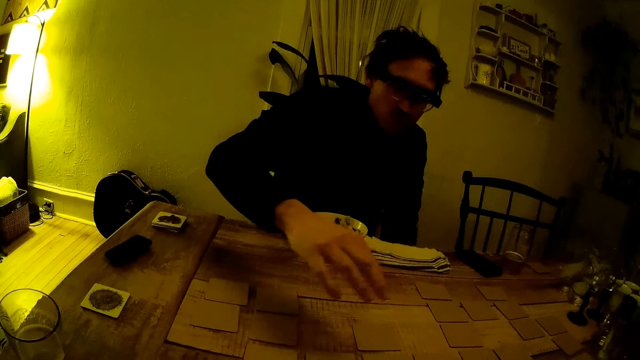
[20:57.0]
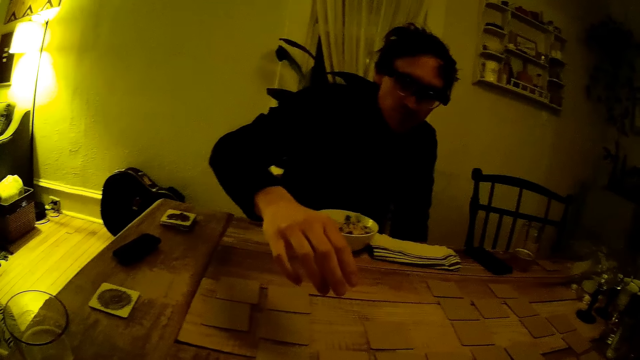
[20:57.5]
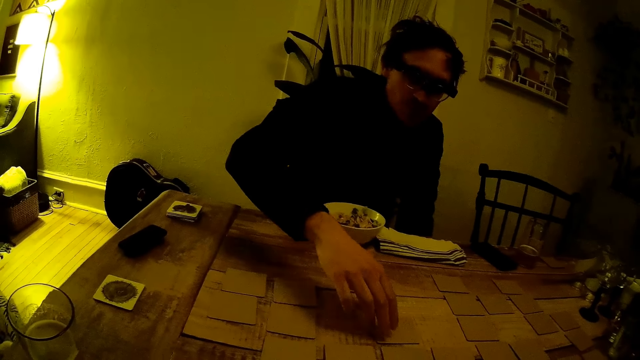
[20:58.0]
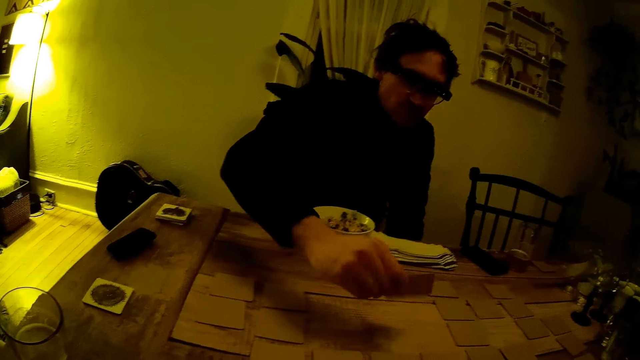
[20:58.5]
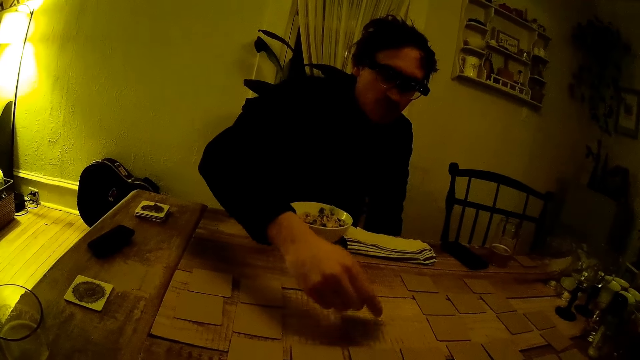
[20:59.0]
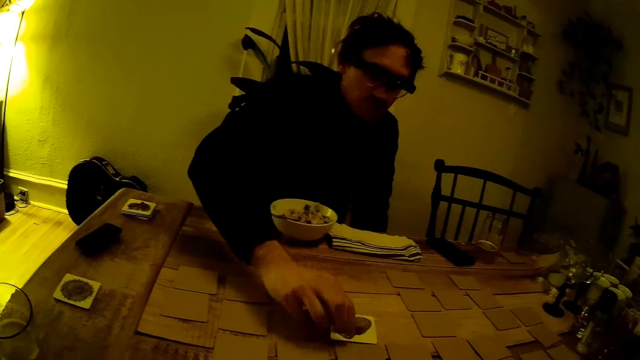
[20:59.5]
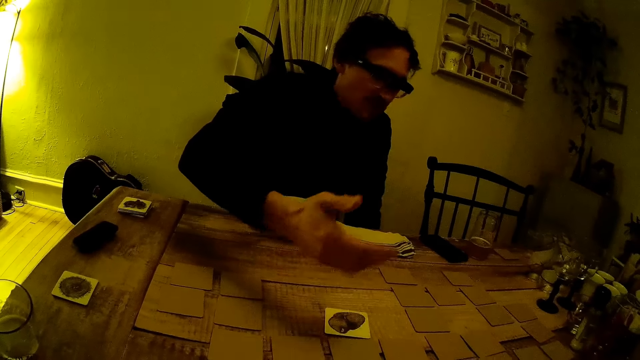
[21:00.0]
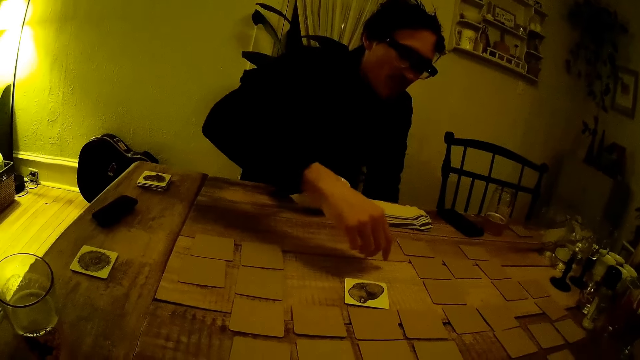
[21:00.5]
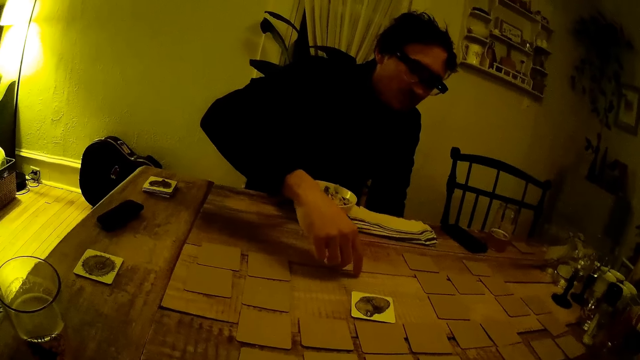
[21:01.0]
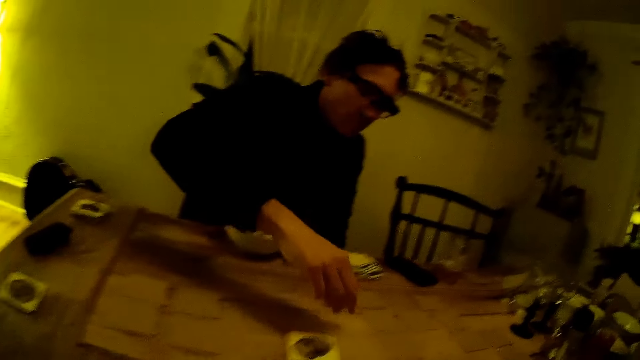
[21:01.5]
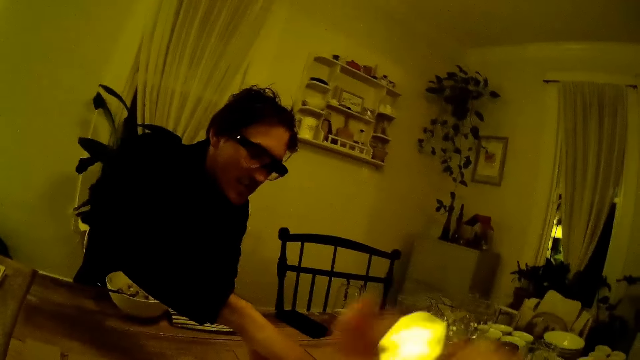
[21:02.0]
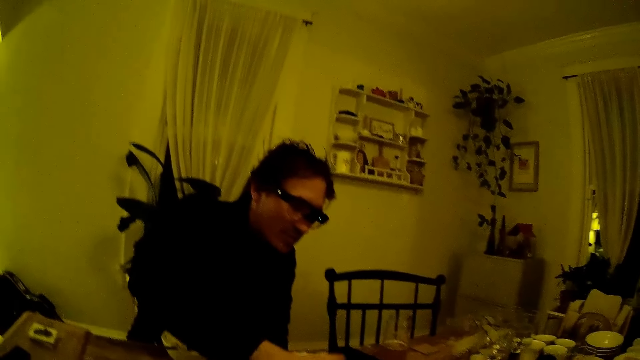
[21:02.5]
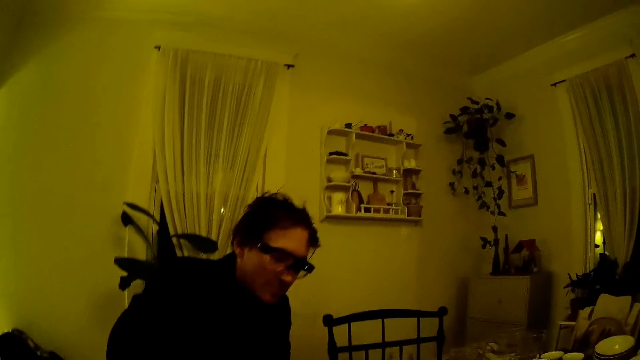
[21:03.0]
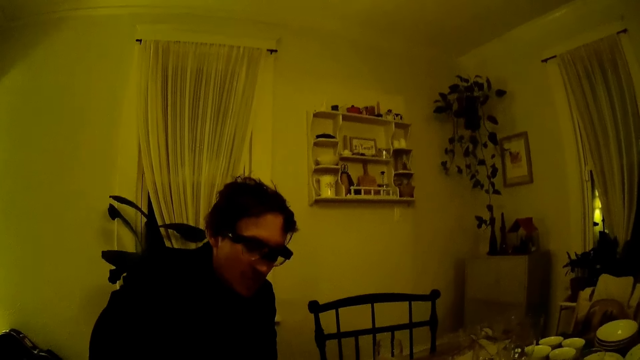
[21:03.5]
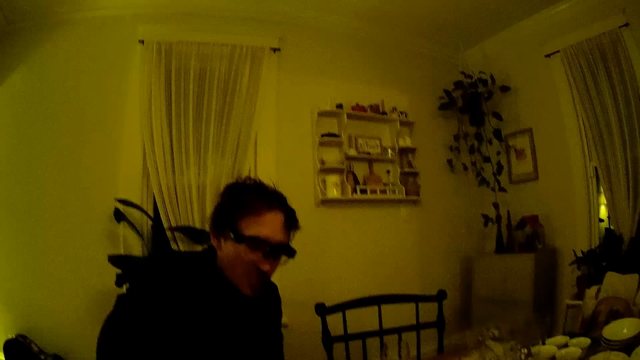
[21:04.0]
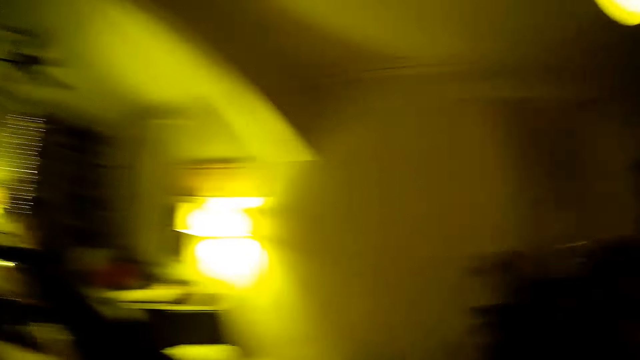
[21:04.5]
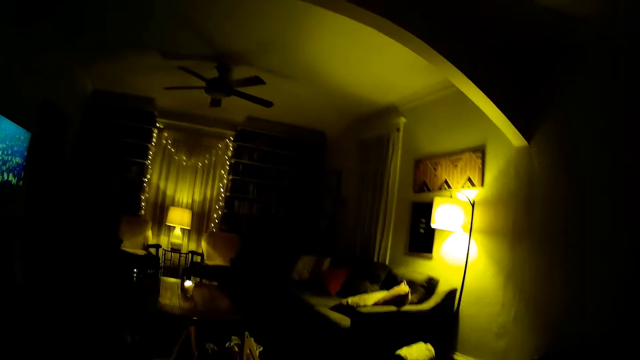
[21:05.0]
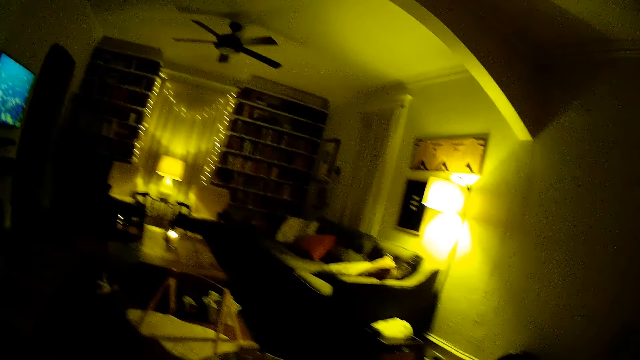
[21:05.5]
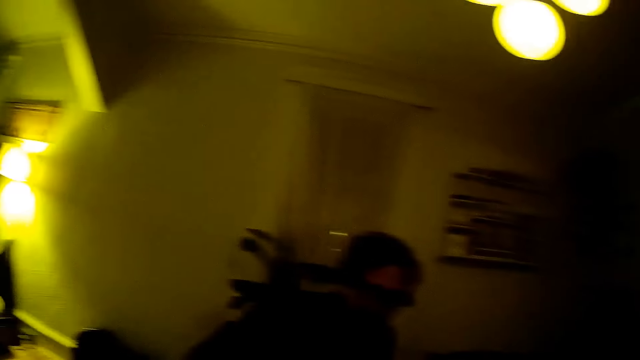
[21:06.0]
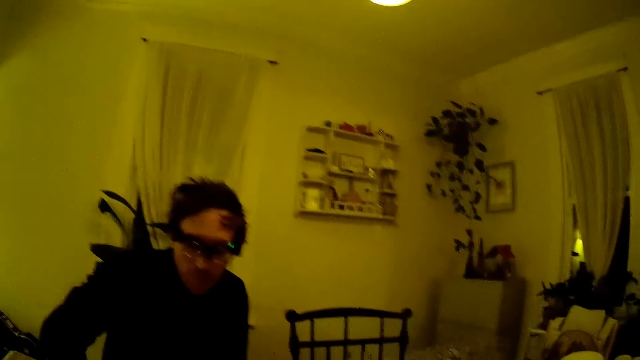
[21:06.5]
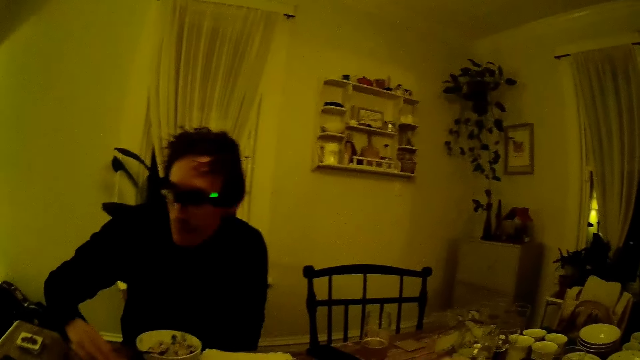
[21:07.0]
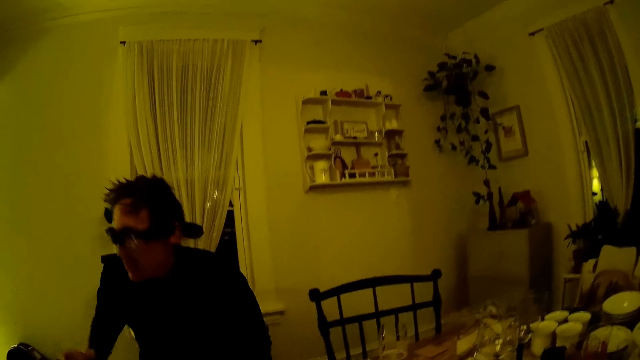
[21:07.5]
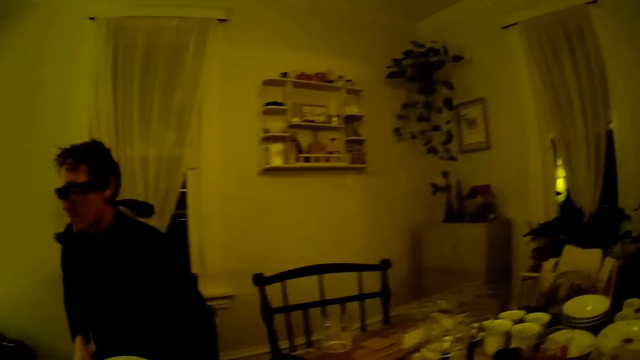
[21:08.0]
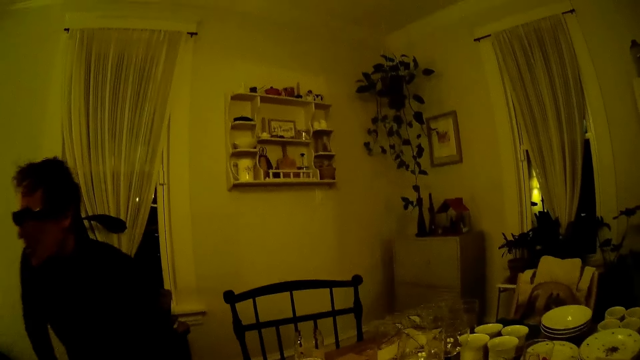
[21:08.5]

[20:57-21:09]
The man picks a card on the table. He flips a brown card on the table with his right hand. He flips the brown card again.

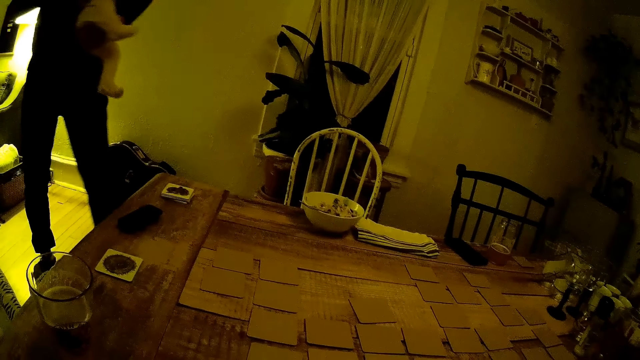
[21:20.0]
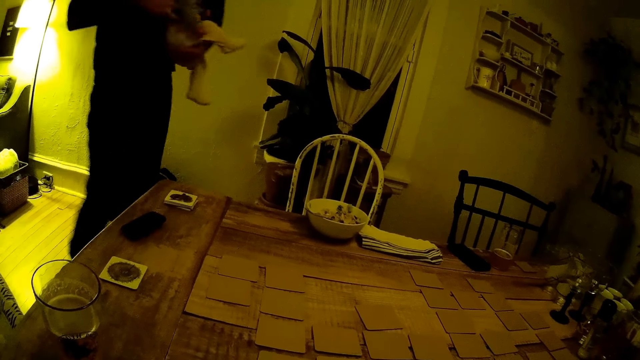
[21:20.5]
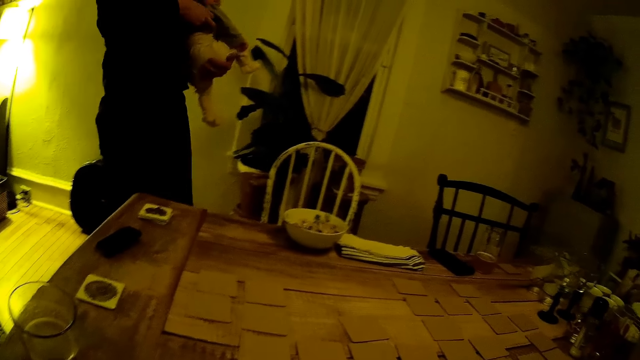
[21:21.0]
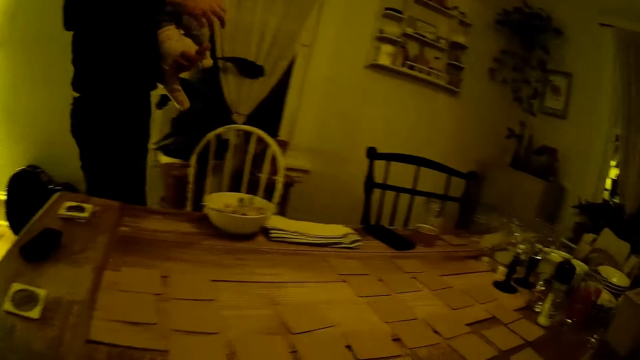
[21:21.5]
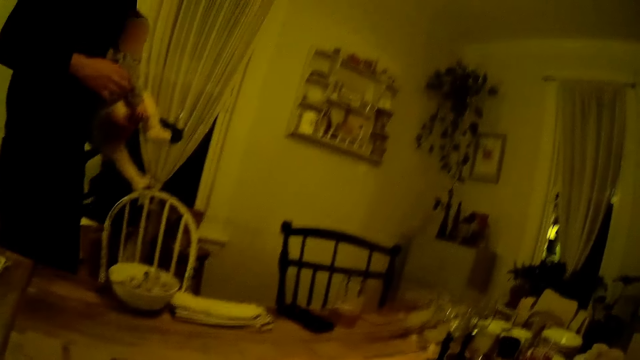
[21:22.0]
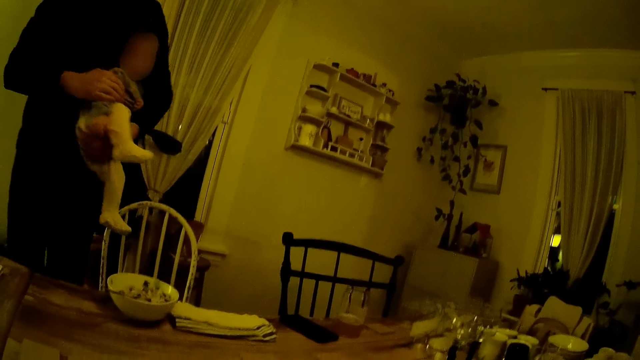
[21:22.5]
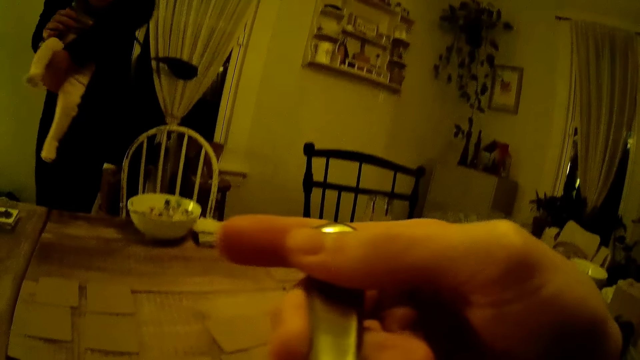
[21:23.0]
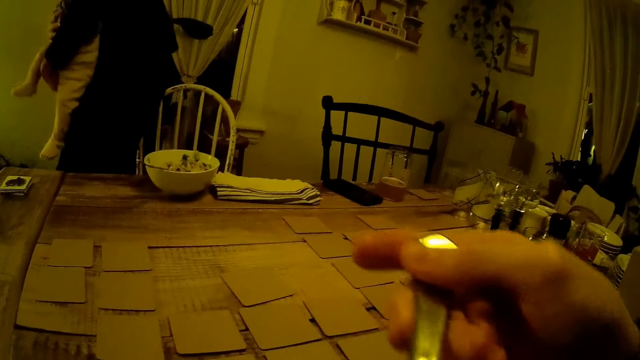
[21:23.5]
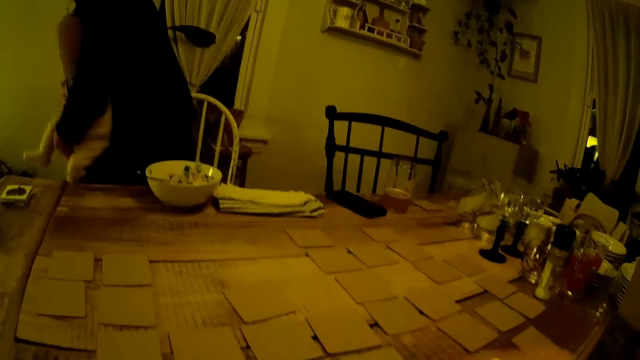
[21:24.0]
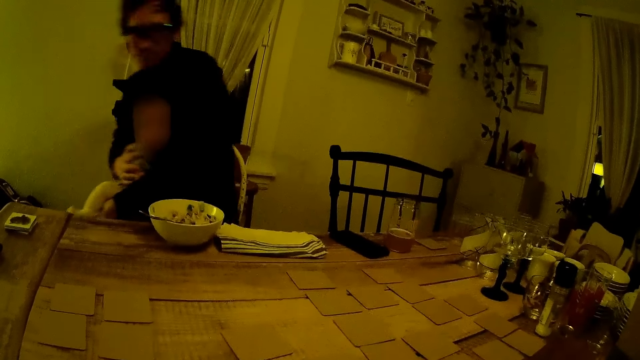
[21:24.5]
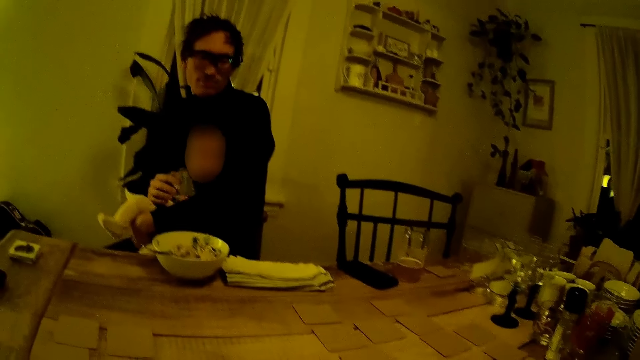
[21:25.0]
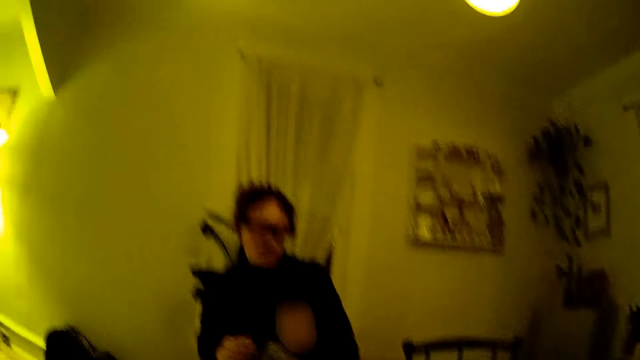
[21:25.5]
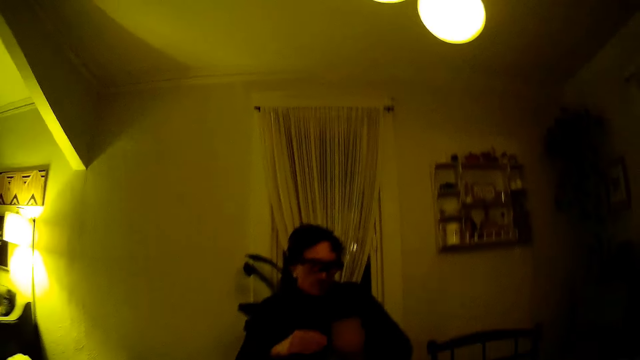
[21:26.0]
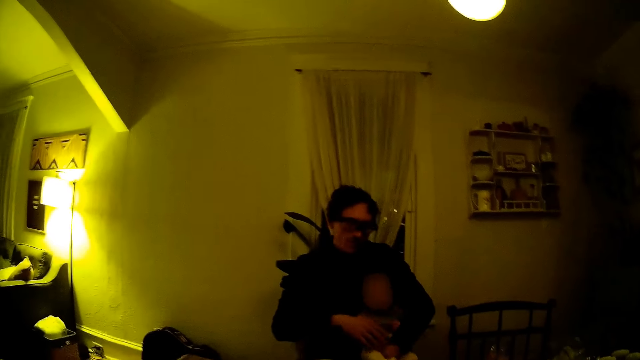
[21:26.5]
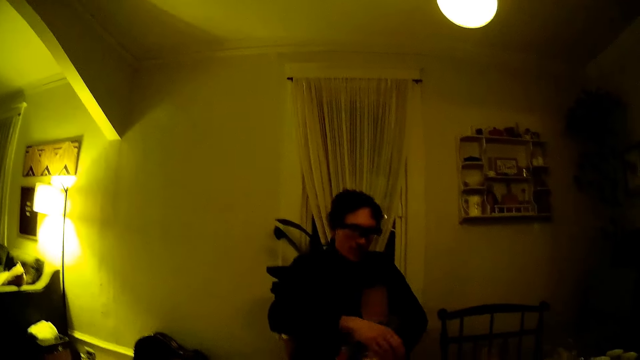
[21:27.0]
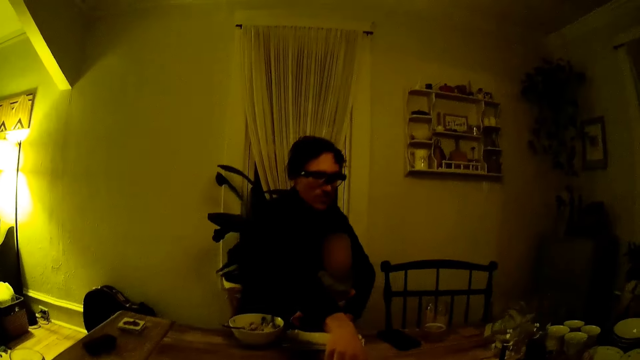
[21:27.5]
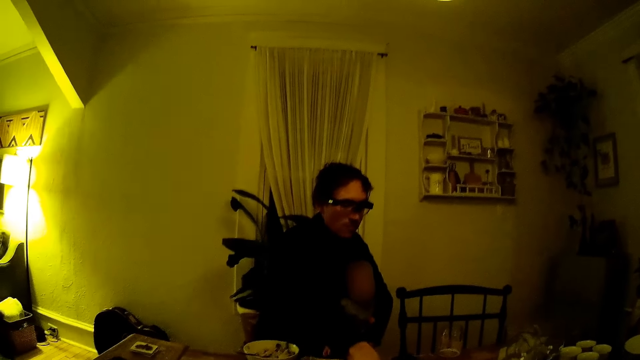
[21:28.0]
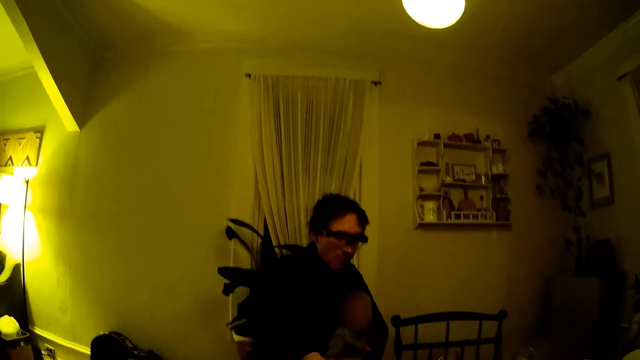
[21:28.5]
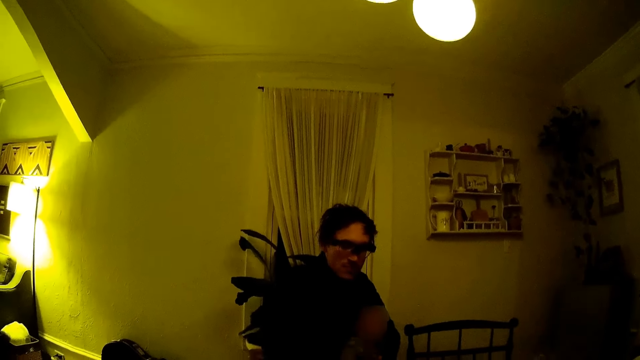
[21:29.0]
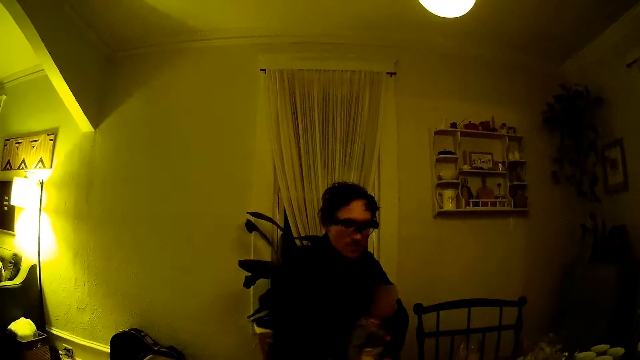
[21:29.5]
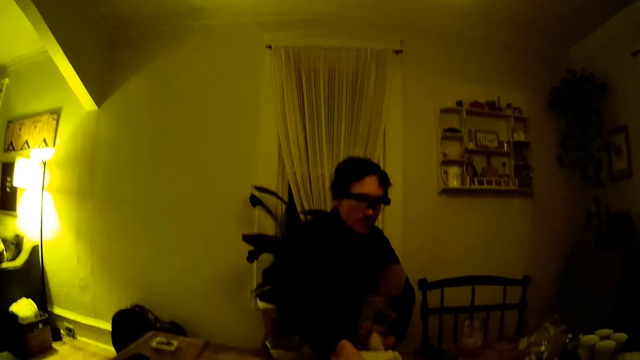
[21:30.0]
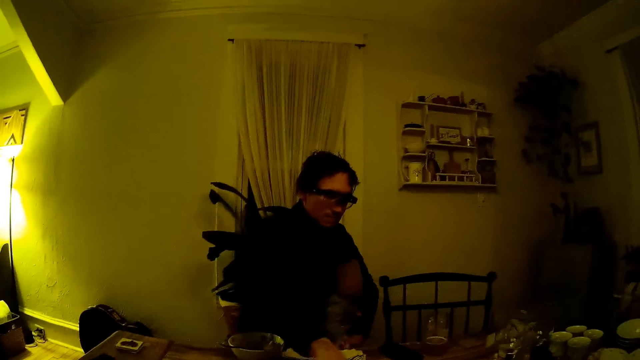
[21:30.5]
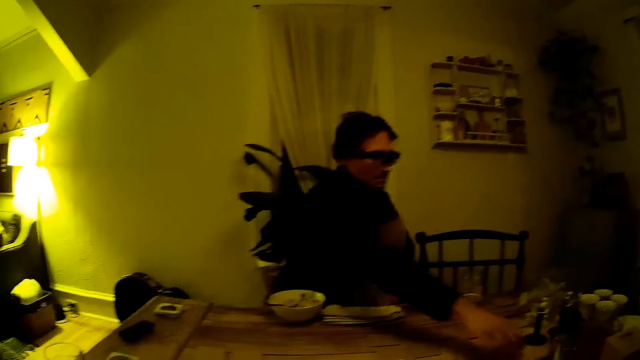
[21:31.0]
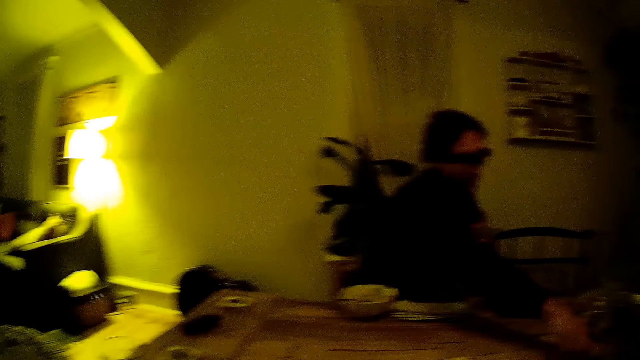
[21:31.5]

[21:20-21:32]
A man holds a baby. He interacts with the baby with both hands. The camera wearer holds a spoon with the right hand. The man flips a brown card on the table with his right hand.
